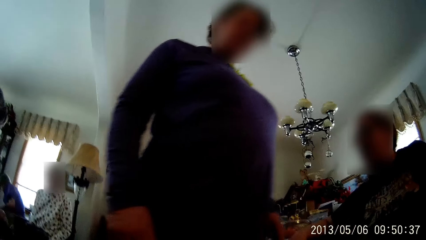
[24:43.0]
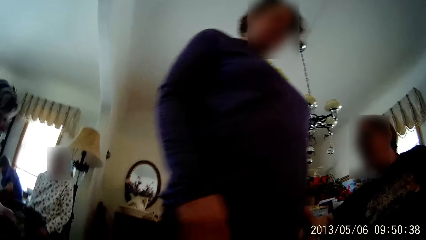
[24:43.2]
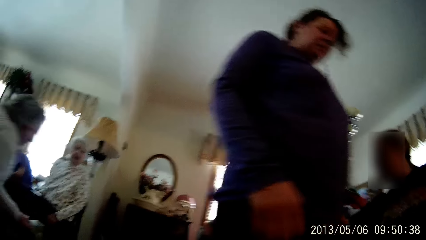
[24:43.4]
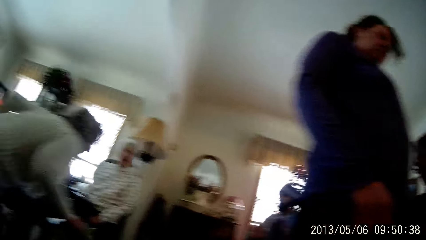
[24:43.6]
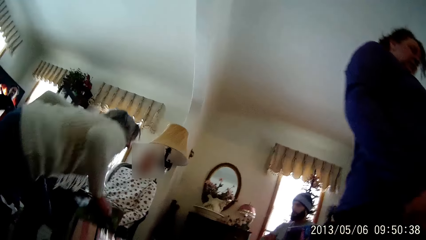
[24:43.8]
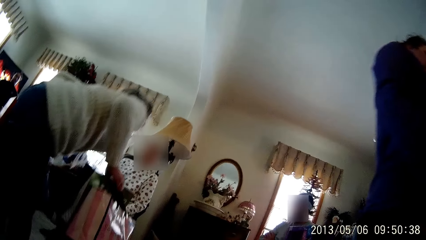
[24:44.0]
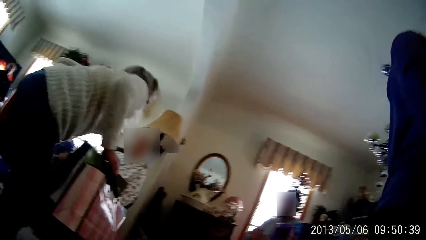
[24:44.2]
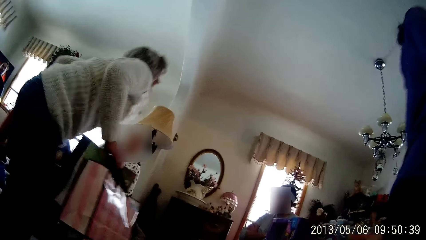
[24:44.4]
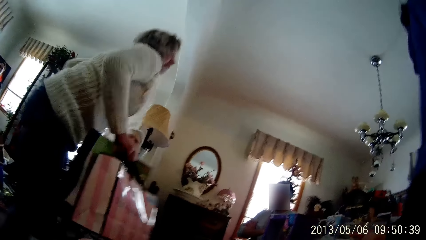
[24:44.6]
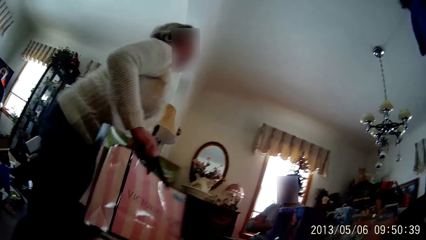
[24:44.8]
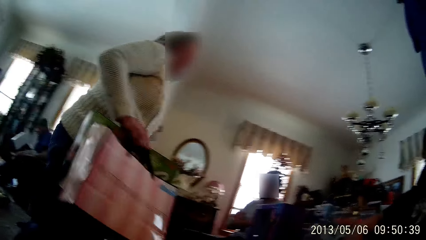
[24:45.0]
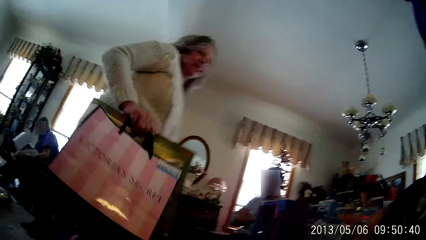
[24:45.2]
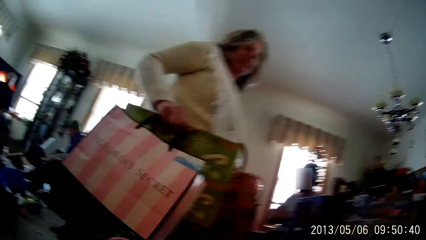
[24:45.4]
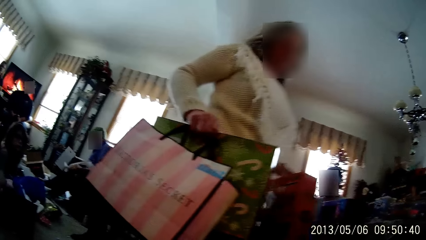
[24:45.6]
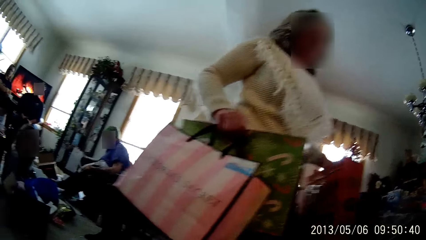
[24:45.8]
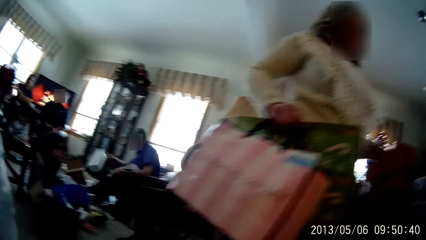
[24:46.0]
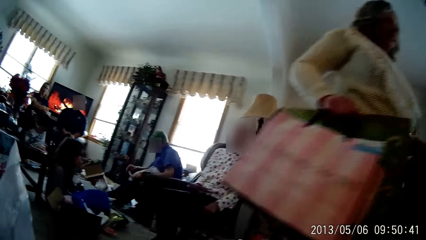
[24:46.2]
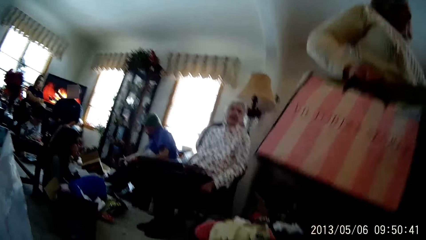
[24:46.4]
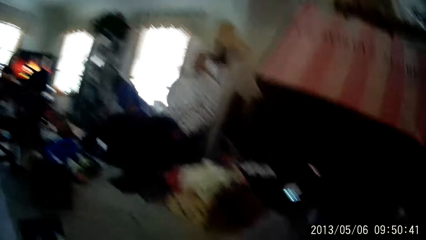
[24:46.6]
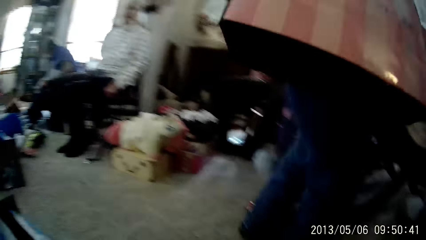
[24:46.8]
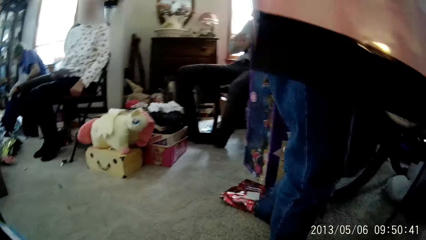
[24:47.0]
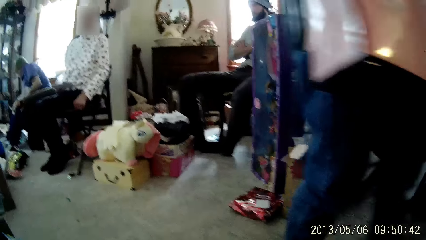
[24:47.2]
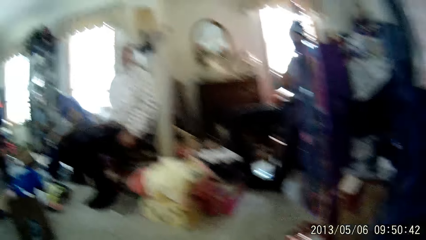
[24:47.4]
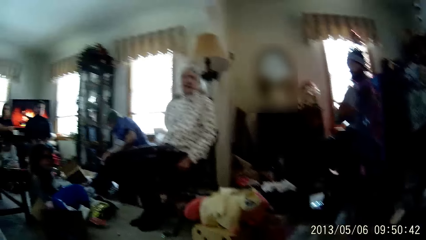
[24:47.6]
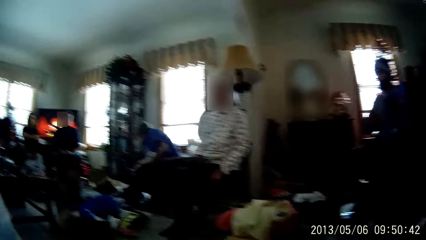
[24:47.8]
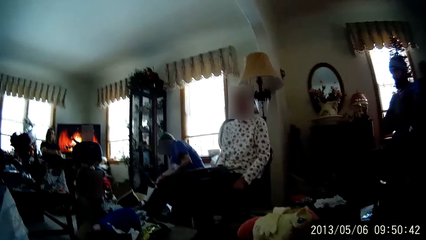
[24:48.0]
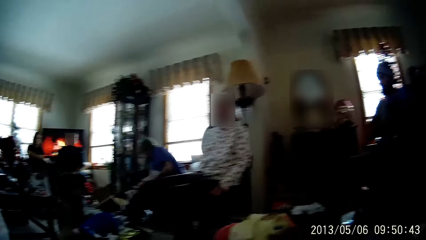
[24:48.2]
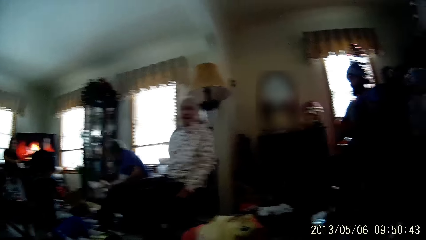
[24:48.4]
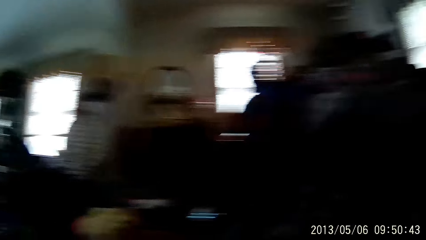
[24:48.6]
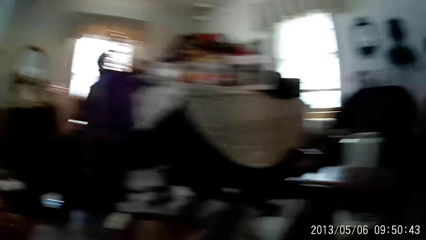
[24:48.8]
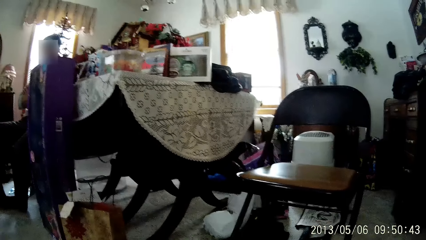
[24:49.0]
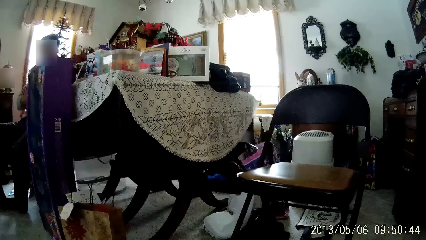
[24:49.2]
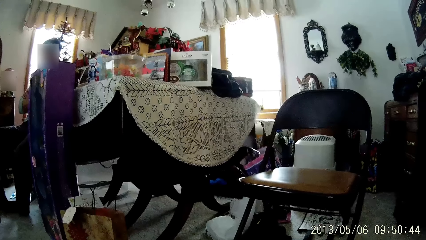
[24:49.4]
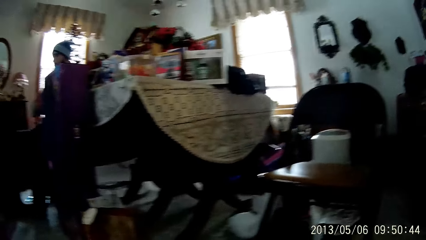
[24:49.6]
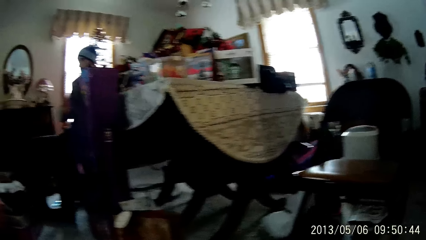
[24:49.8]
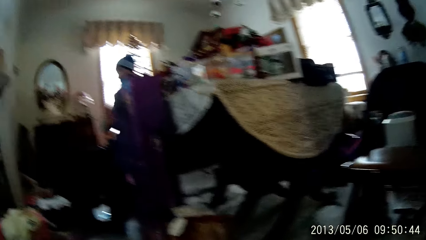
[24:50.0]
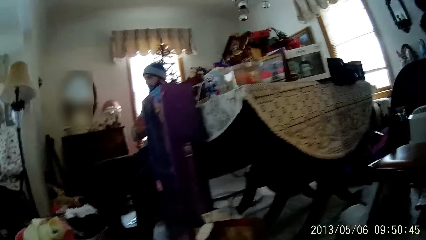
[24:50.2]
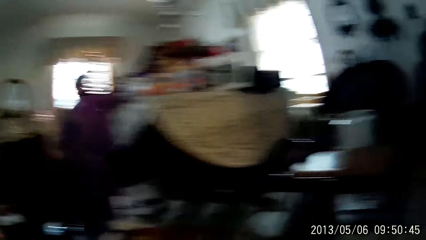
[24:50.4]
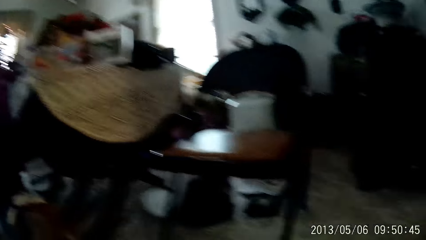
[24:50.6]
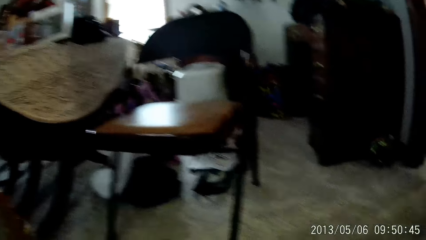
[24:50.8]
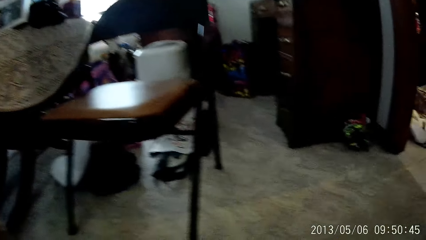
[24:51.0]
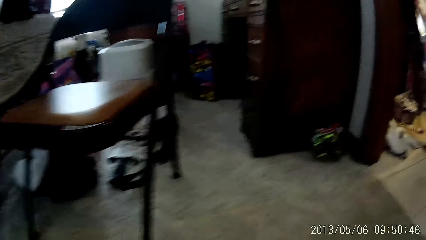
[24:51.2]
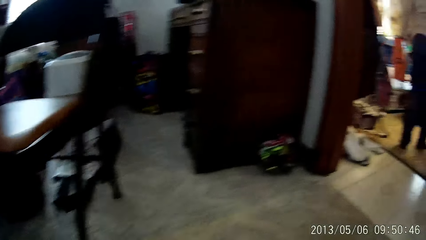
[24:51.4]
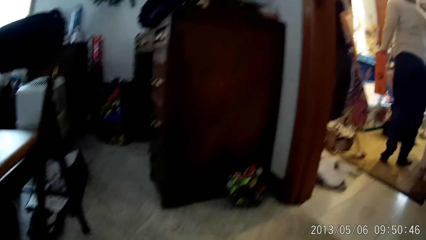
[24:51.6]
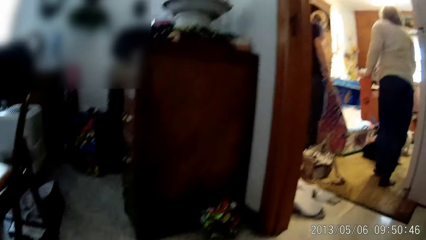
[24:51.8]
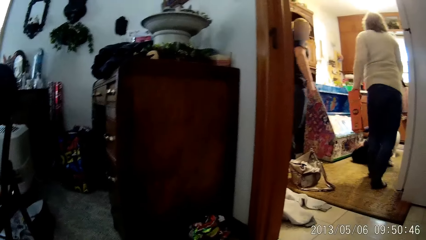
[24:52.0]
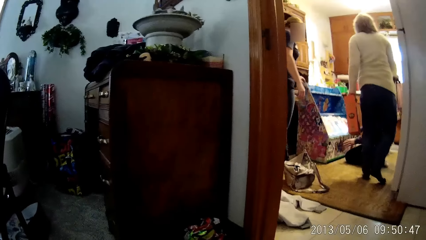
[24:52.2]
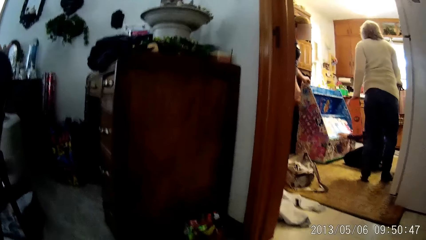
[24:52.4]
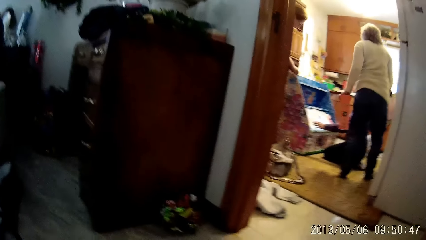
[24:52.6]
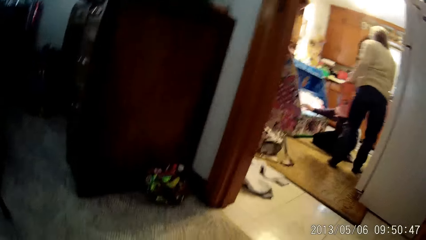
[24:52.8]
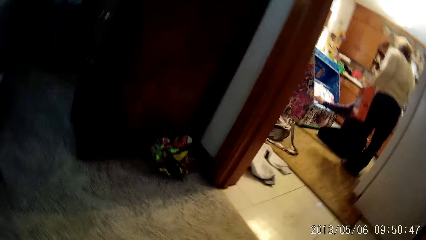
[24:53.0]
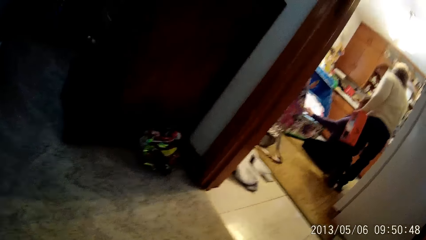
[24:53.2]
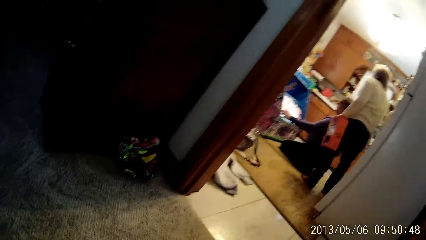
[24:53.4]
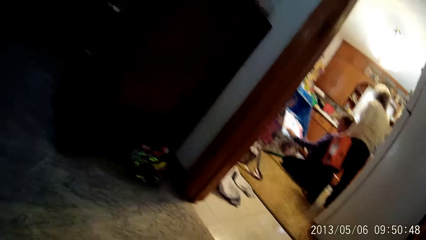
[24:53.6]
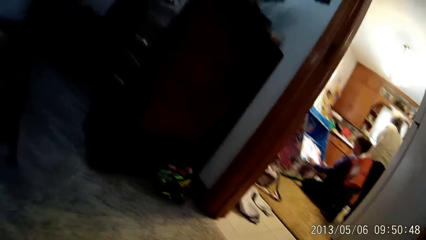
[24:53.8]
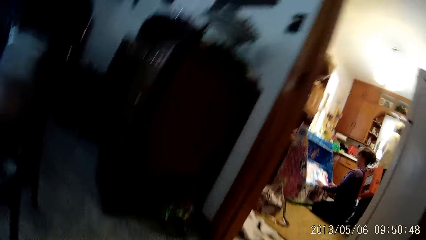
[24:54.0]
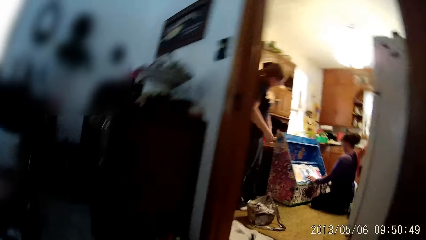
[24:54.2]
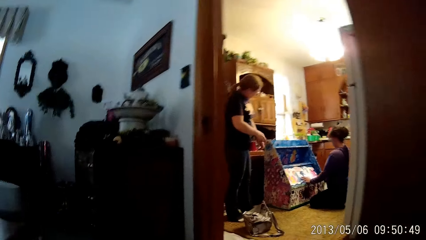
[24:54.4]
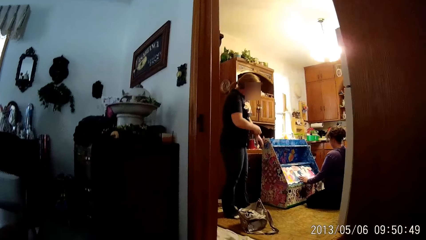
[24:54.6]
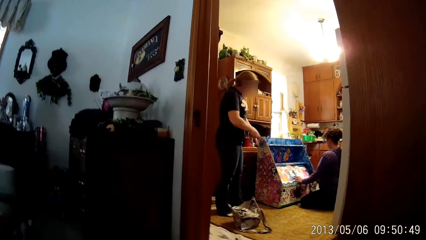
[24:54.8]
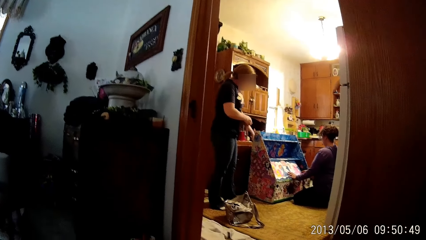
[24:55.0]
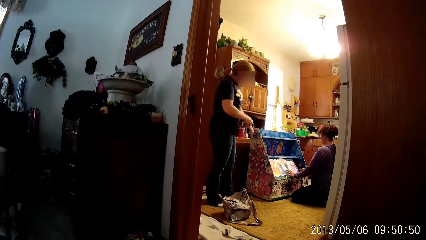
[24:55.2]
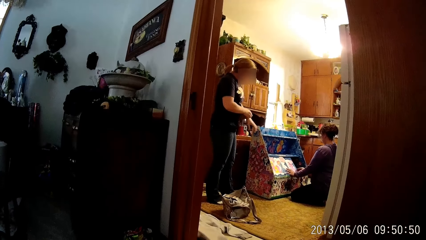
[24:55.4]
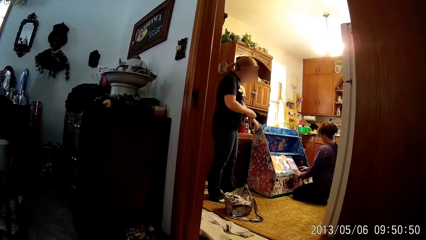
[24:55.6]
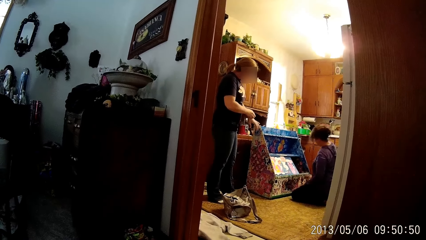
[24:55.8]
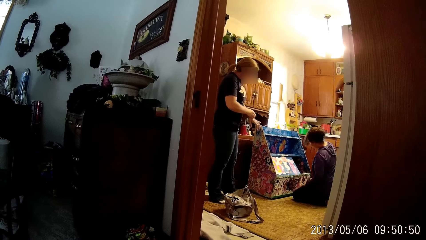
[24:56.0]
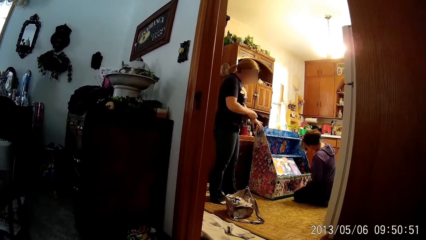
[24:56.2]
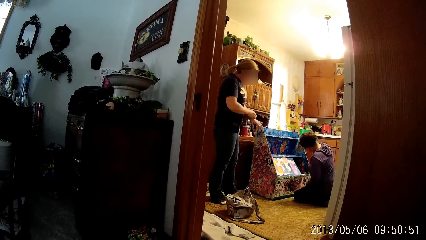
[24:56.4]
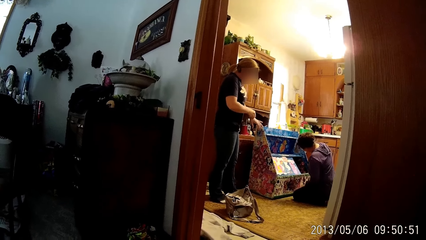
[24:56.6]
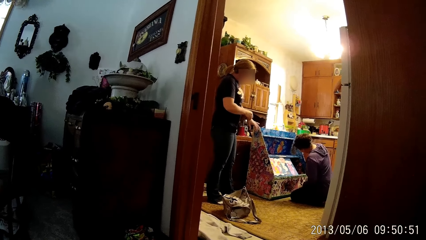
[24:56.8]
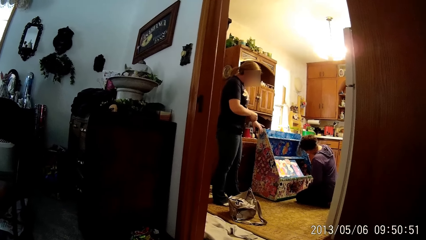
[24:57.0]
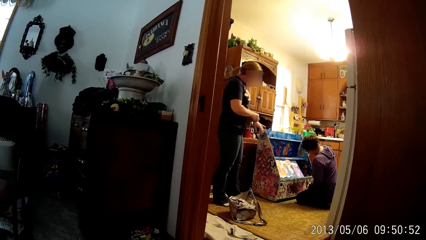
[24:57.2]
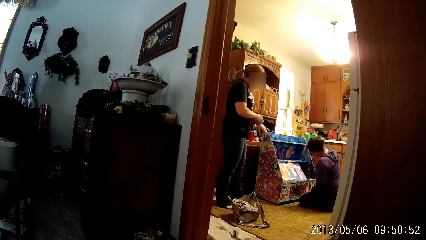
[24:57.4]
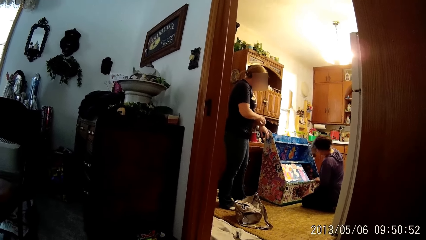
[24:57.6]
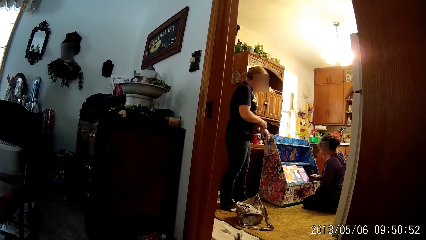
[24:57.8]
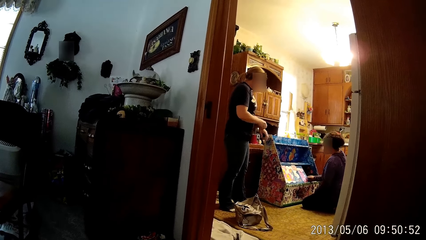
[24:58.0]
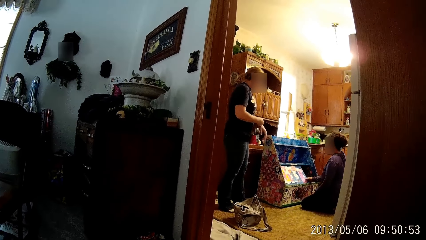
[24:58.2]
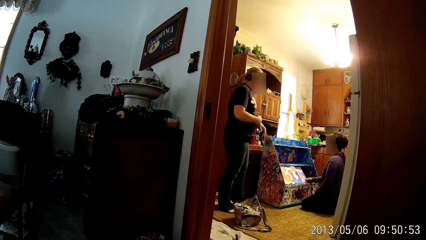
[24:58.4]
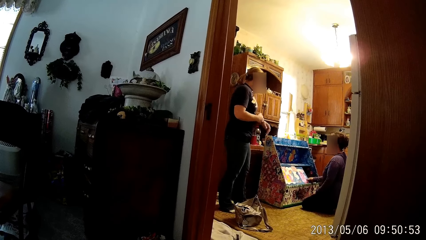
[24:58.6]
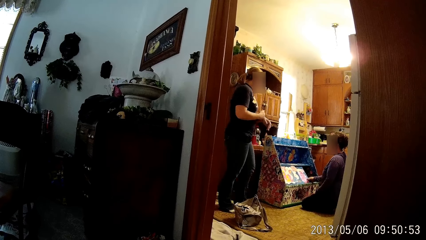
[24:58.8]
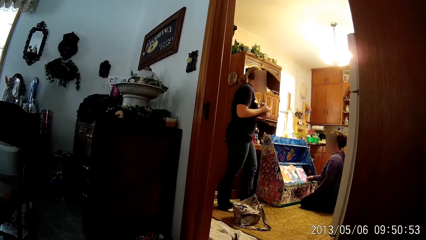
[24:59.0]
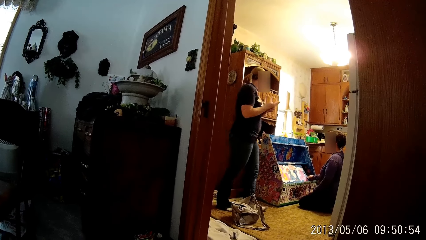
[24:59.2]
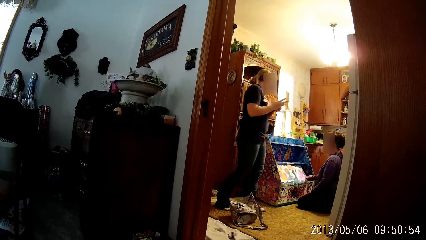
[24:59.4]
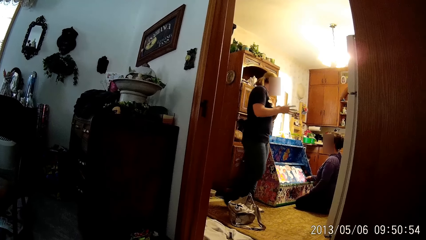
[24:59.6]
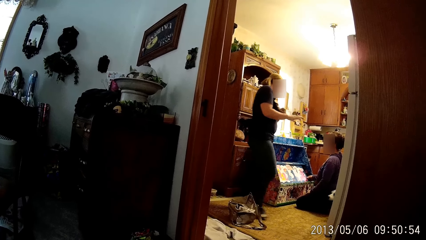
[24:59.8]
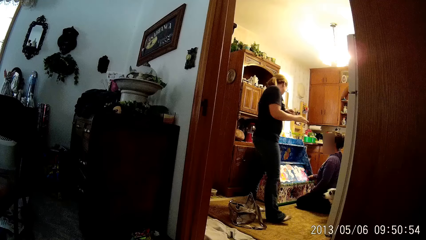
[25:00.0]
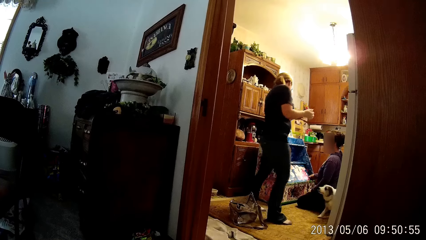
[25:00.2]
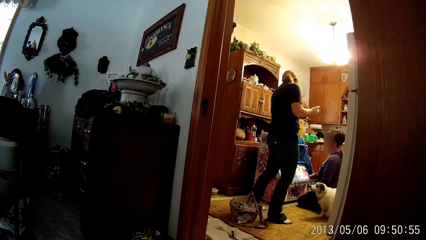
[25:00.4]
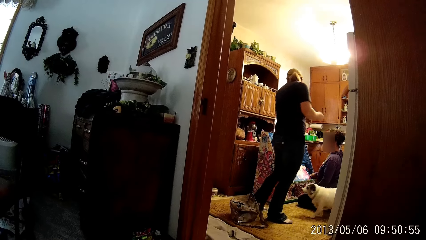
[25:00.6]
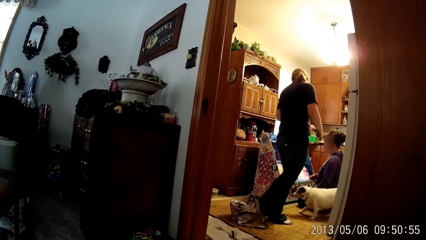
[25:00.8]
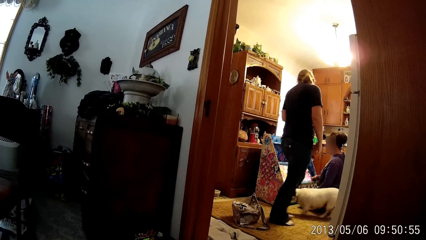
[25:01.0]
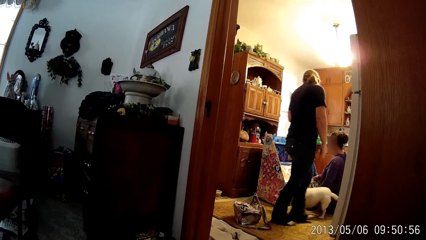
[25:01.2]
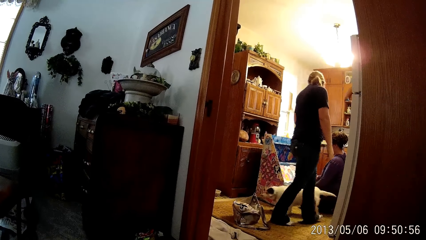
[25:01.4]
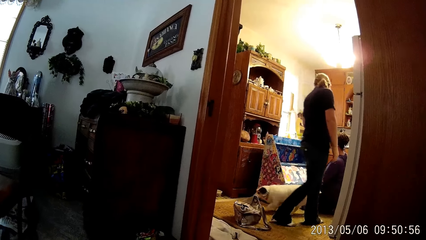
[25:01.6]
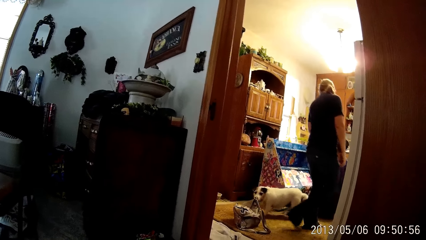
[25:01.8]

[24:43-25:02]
A woman carries bags with her right hand. A man drops a pack on the floor from his right hand. Another woman scratches her right hand with her left hand. A third woman slides open a door of the baby shelf with her right hand. The third woman closes the door of the baby shelf with her right hand. The second woman interacts with the third woman in a kitchen.
